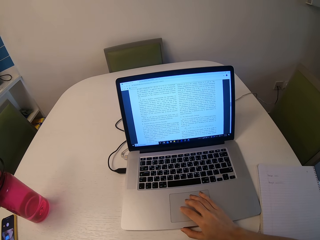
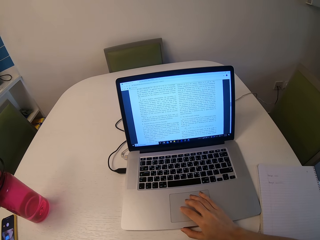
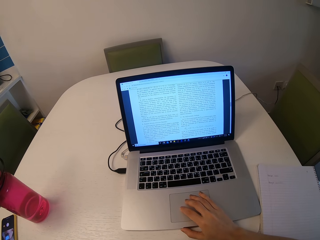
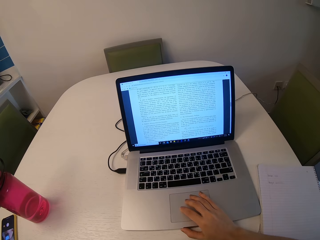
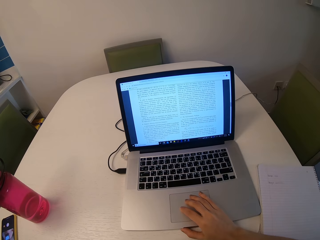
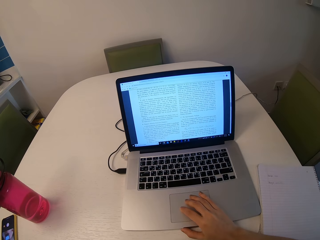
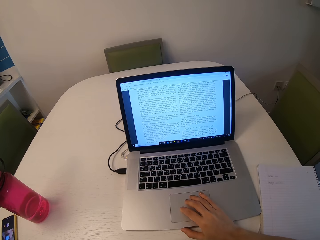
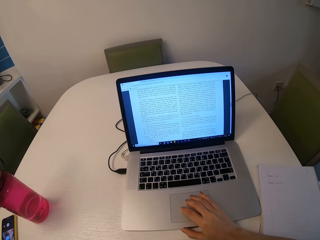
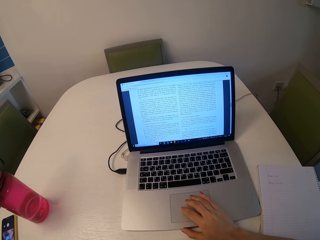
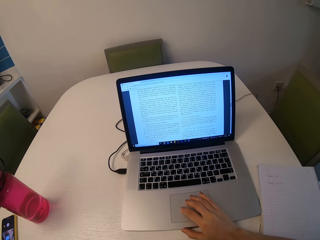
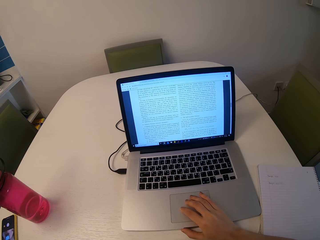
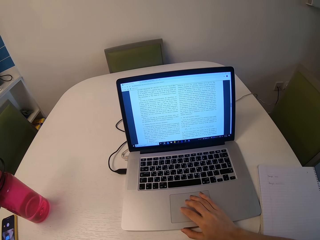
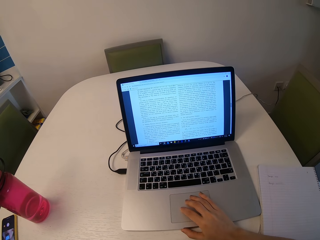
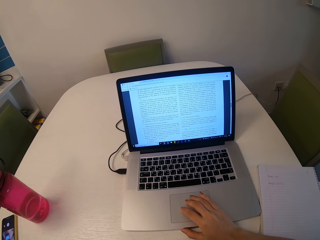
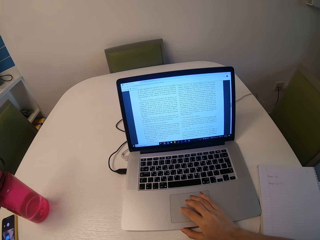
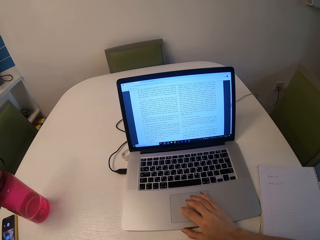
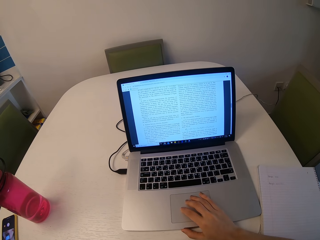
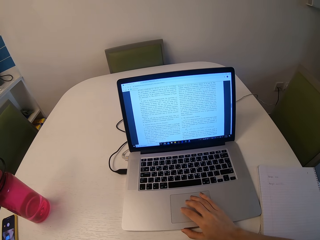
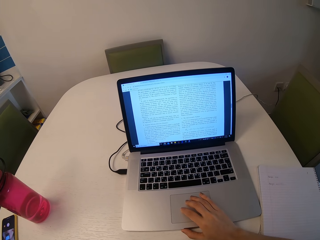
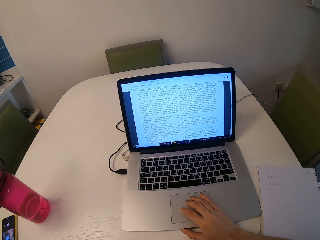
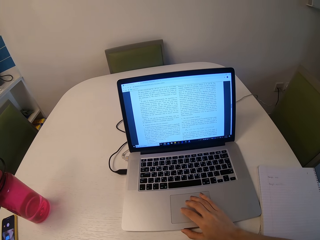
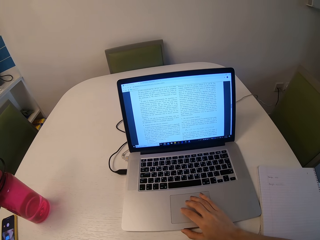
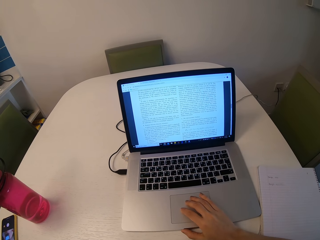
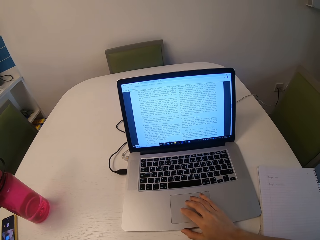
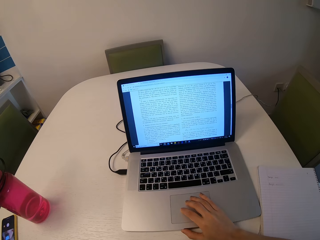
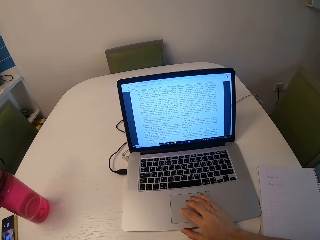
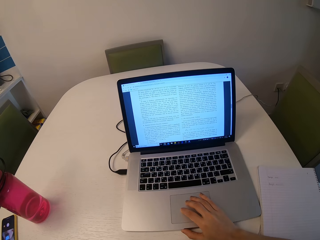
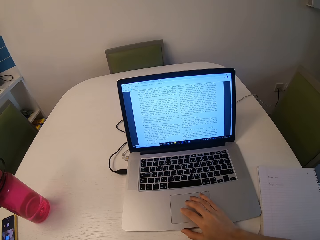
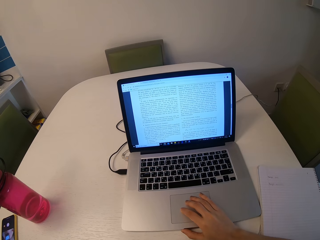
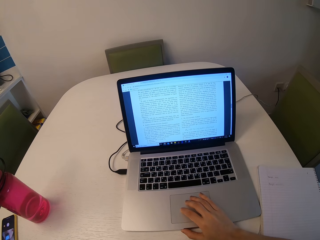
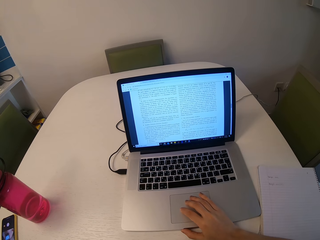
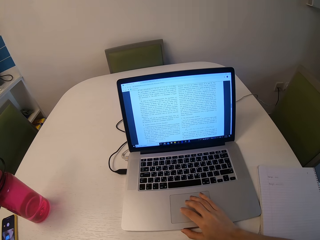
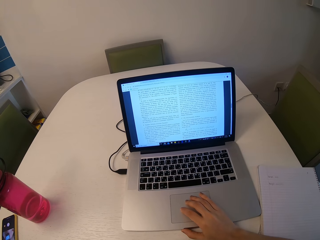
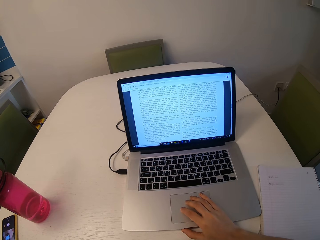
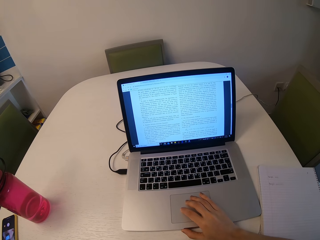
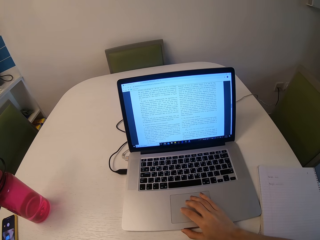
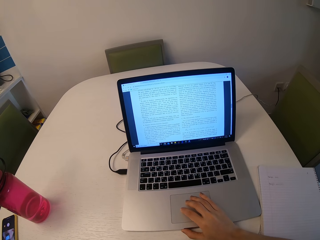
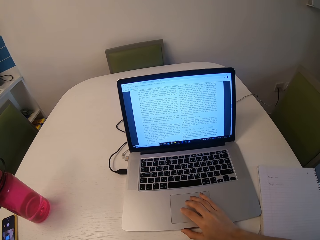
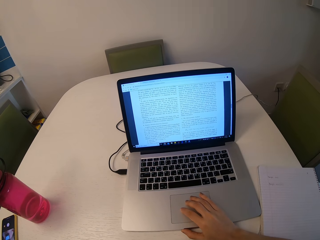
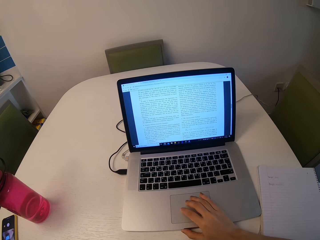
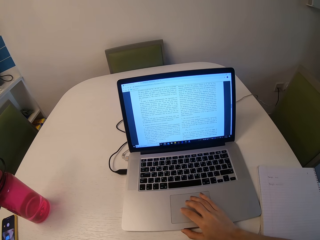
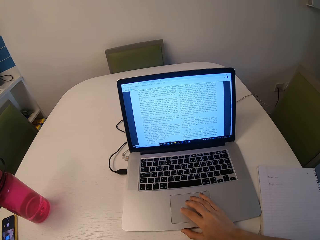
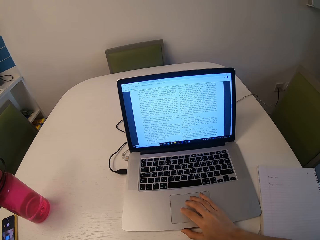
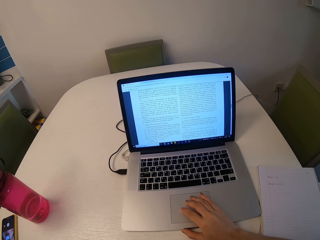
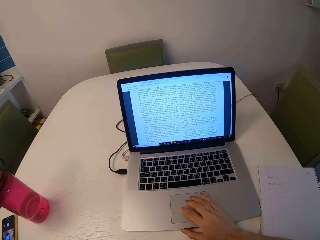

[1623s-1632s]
The camera wearer reads through the document.

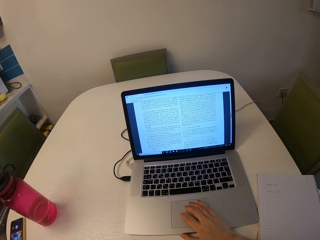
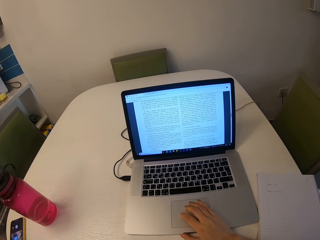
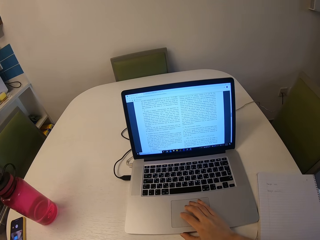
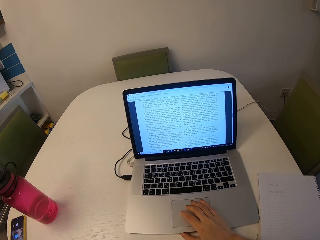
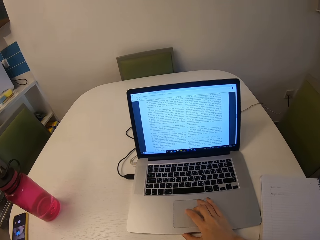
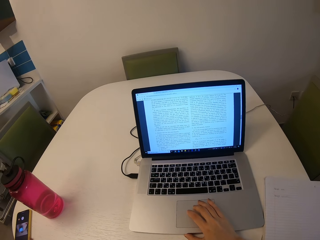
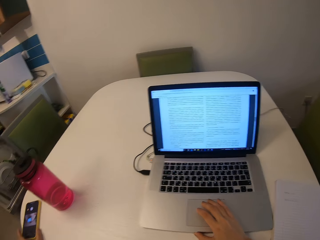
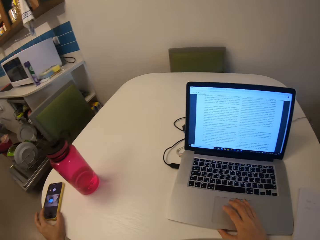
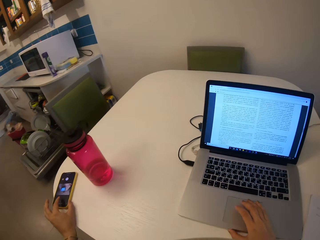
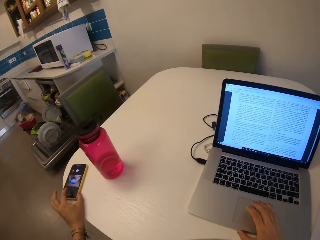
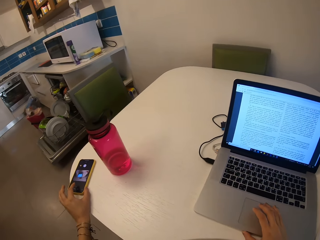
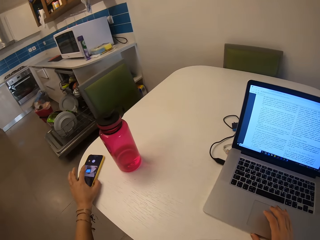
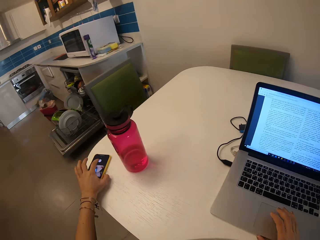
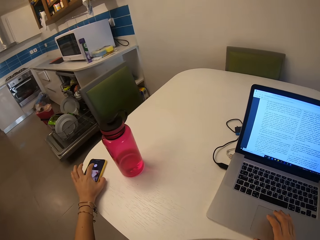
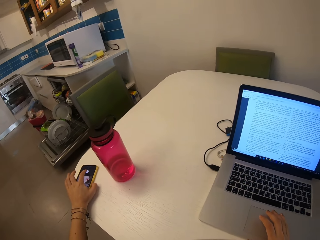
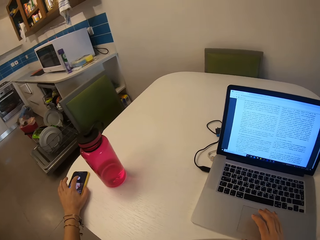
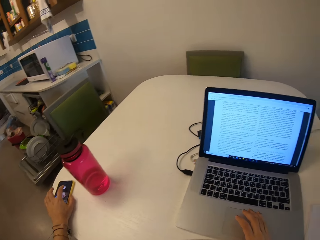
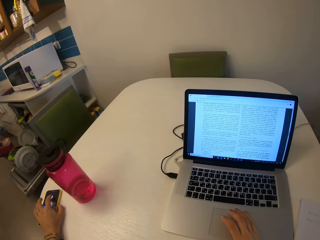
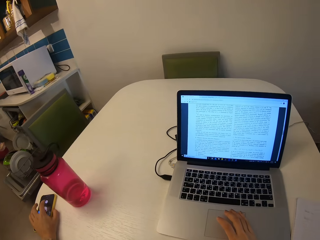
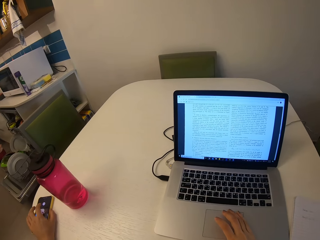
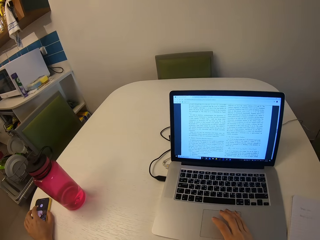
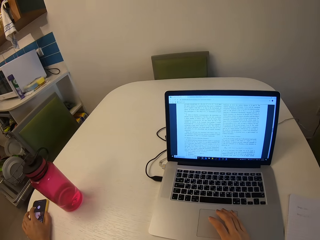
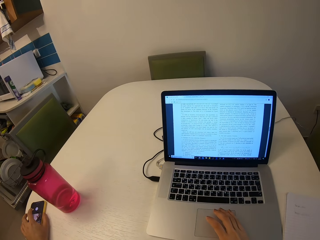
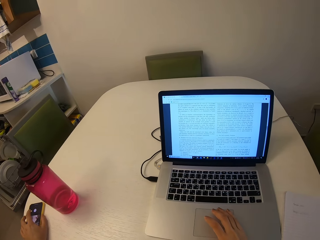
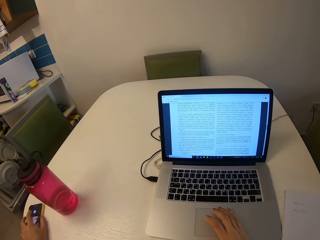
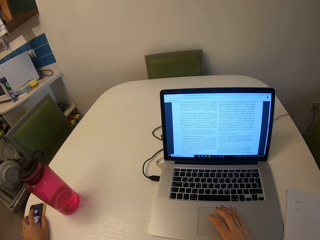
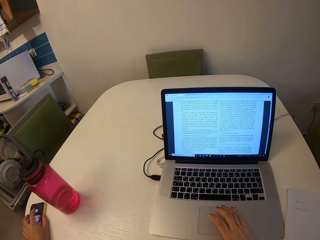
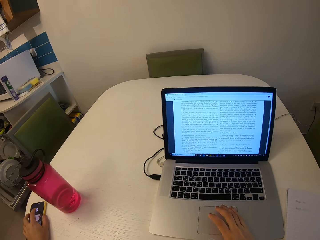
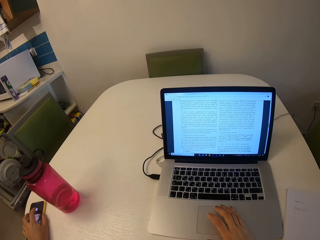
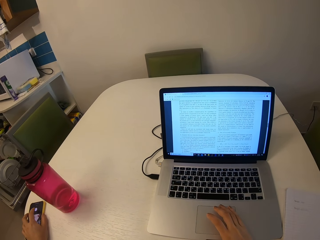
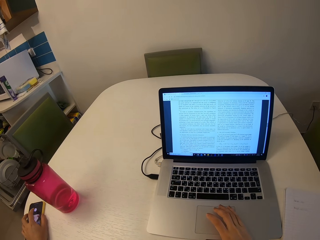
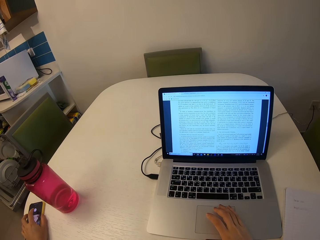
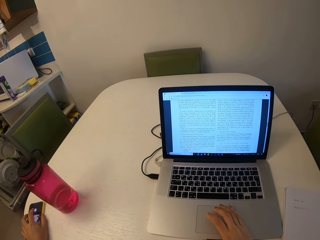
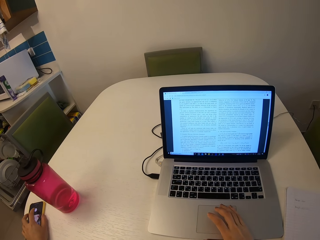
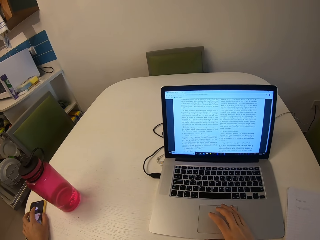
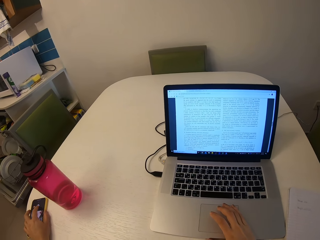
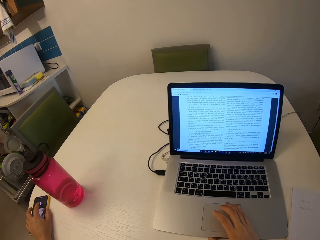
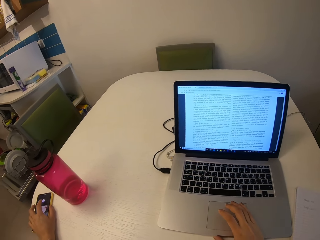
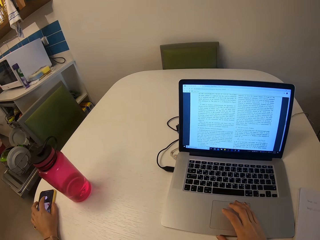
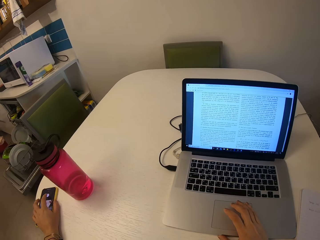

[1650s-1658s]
The camera wearer touches her phone. They hold the phone. They operate on her phone. They operate the phone.
